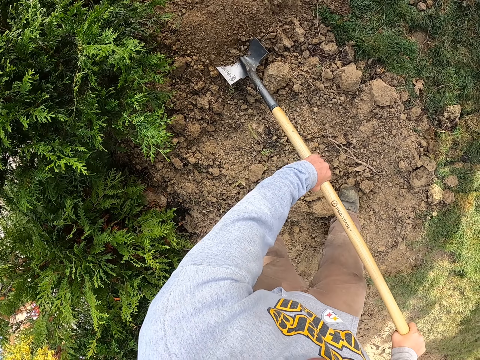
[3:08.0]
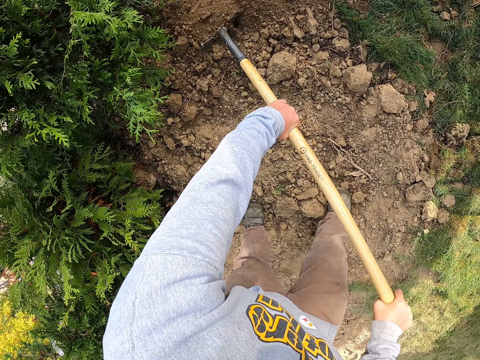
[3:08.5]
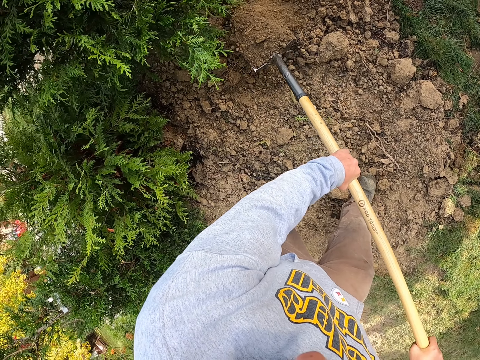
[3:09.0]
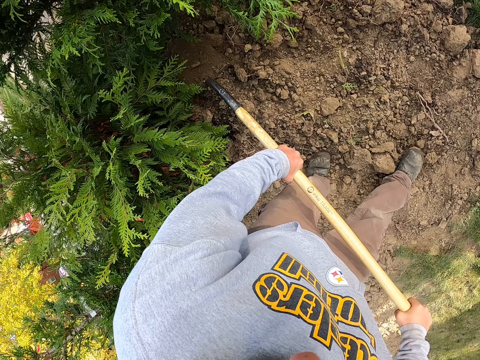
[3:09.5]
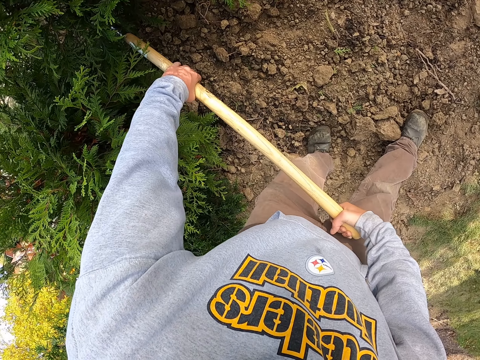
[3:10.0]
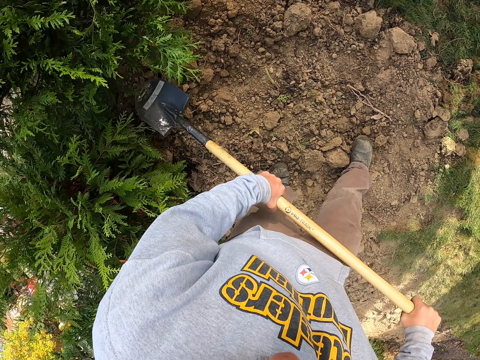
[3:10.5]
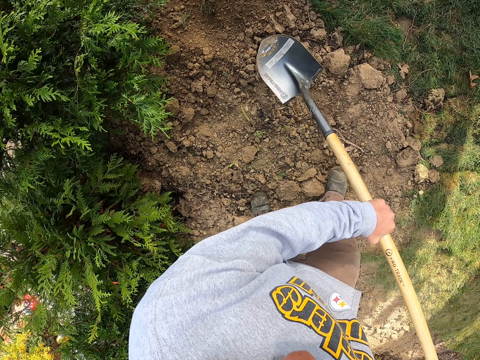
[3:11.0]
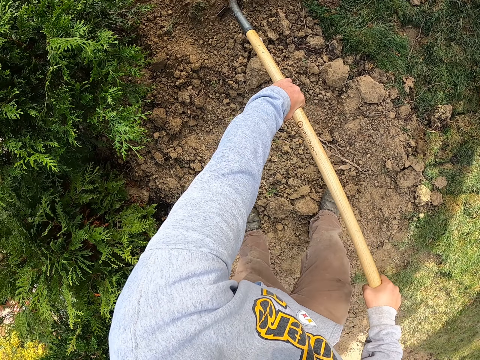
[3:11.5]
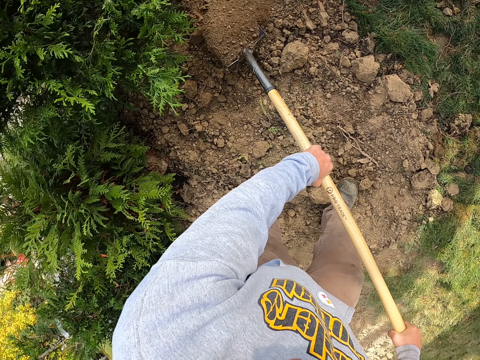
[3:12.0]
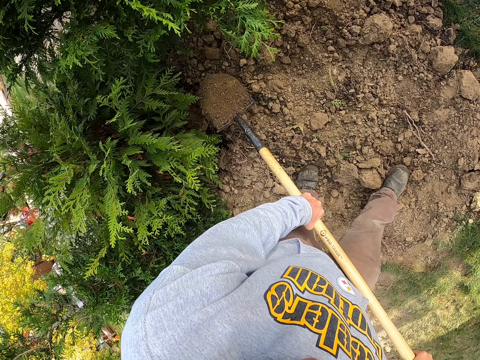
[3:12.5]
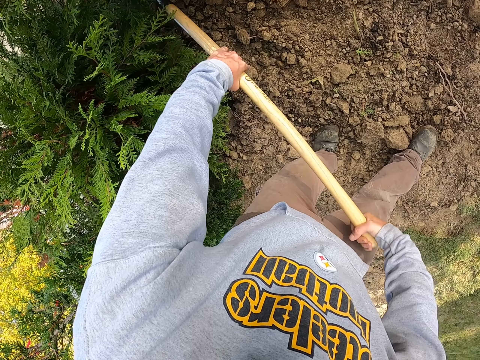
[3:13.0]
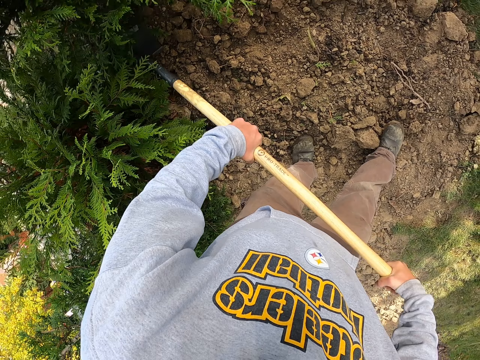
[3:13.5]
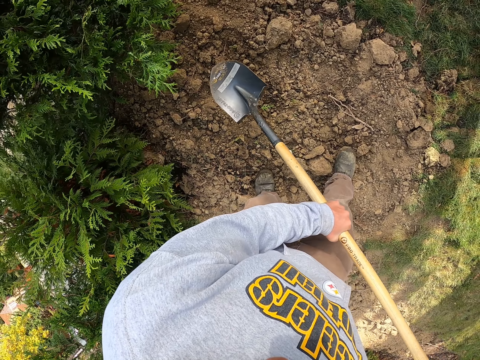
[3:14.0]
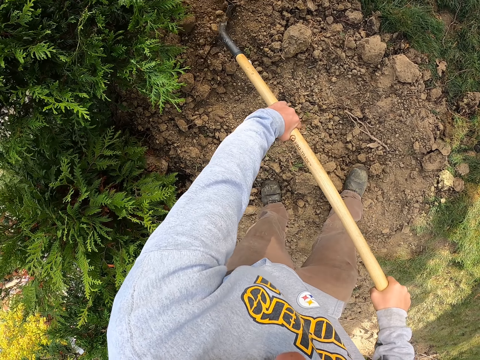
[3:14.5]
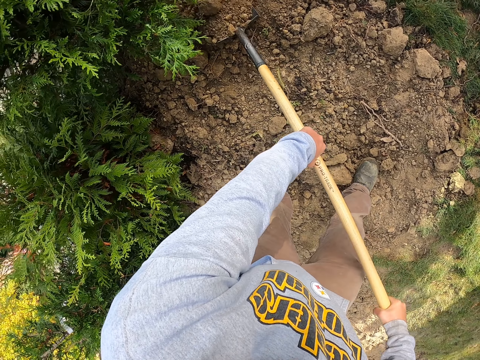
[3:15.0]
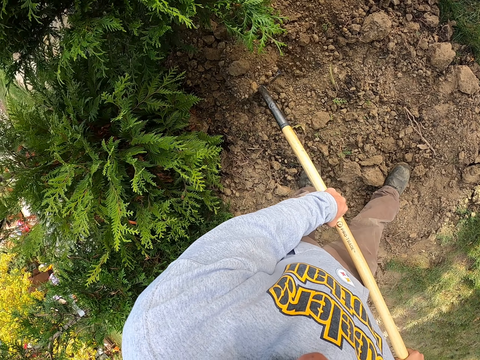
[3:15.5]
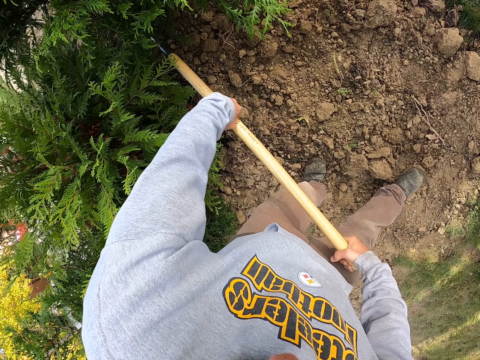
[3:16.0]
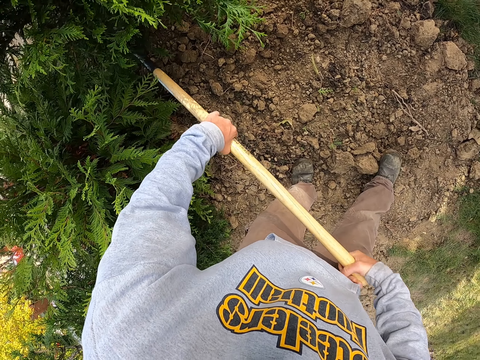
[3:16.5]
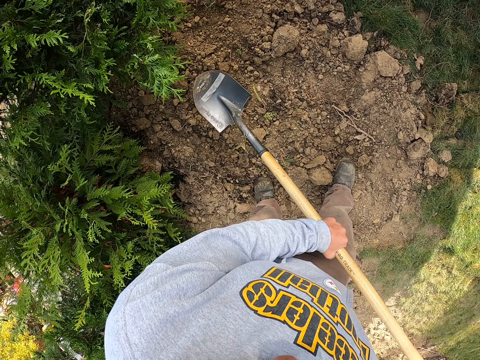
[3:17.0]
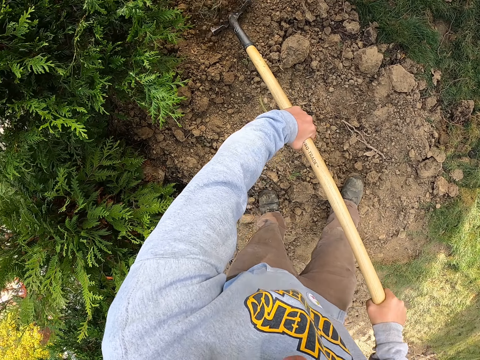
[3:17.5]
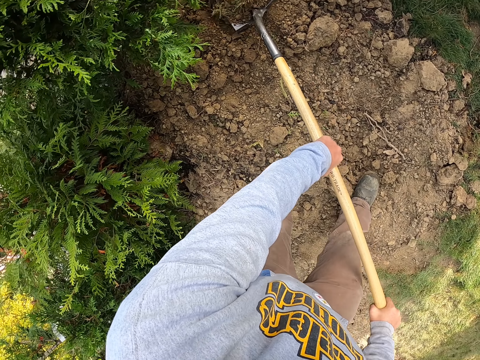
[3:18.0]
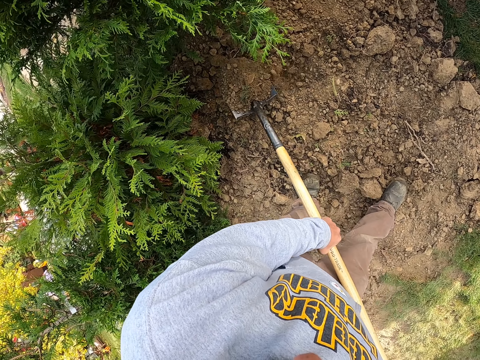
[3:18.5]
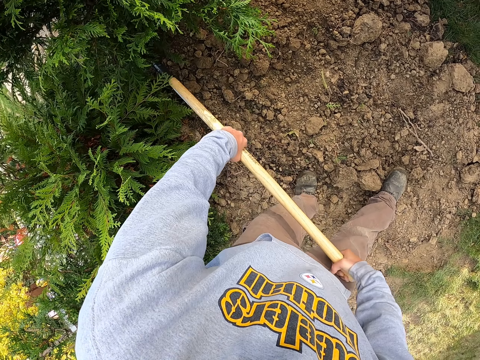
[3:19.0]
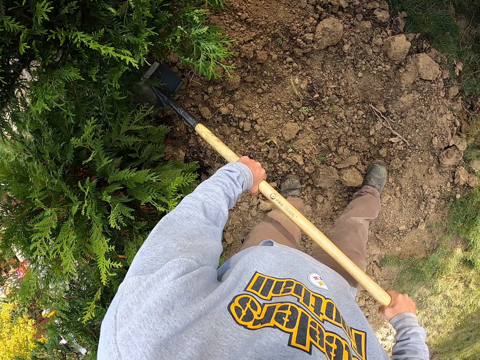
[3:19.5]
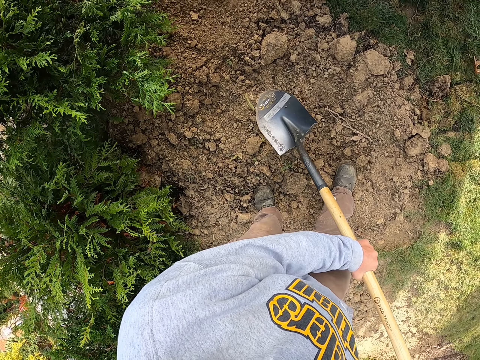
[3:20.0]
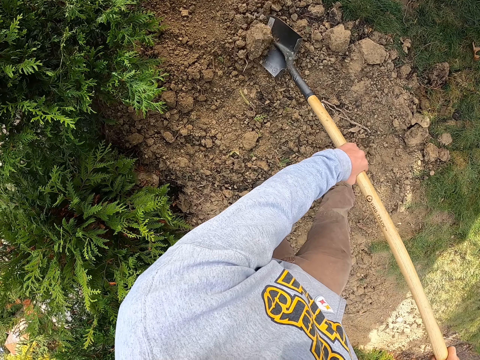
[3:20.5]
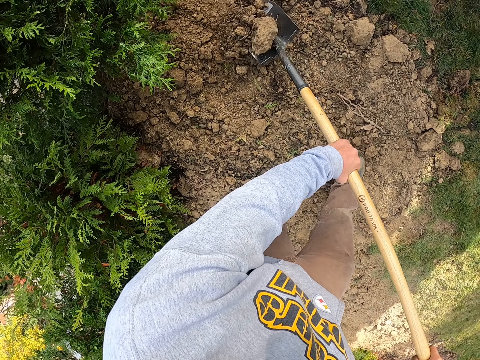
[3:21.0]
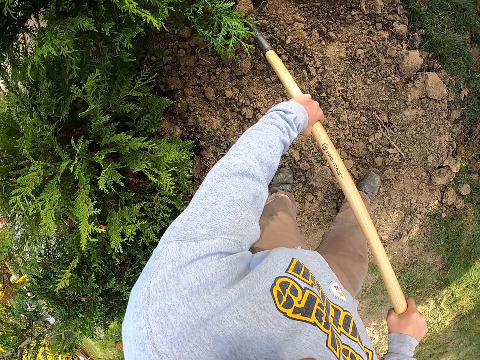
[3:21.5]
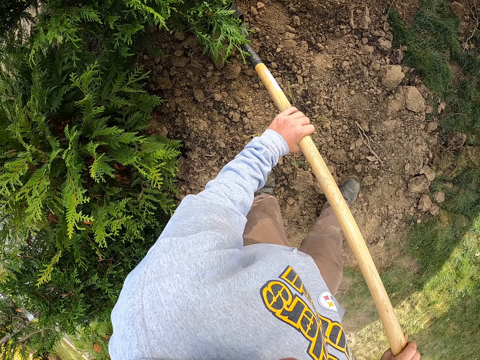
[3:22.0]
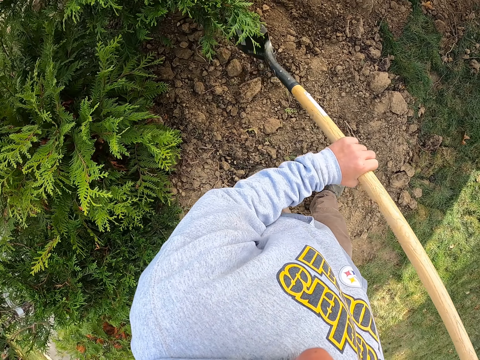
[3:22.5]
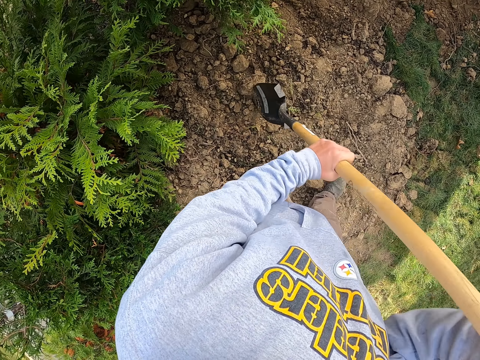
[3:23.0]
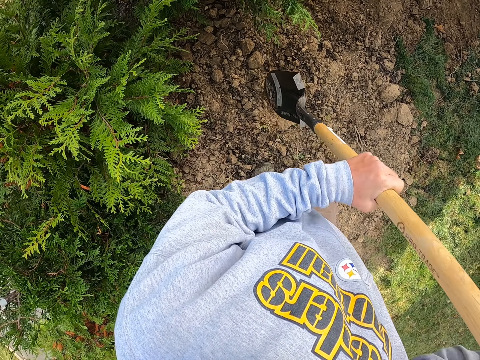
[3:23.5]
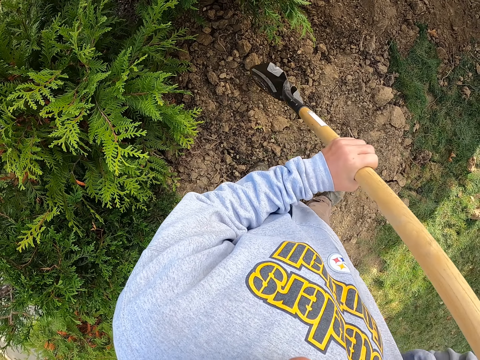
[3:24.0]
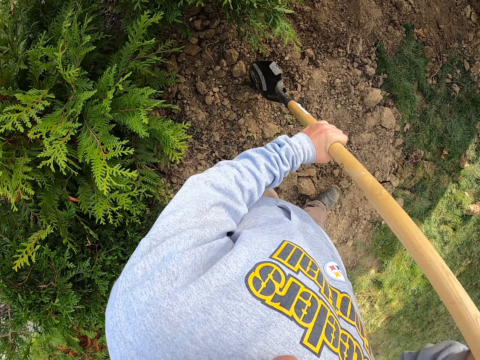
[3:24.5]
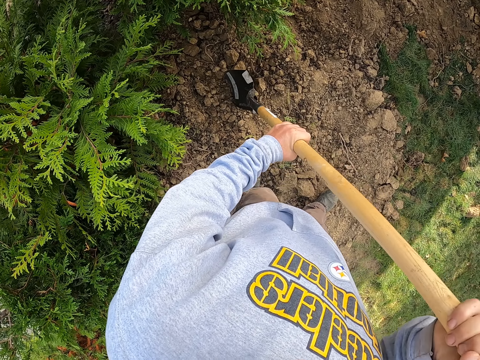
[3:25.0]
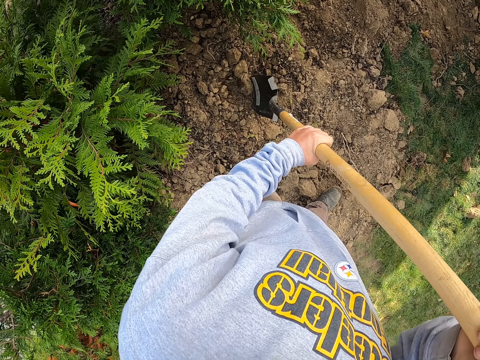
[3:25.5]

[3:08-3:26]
The camera wearer scoops soil with a spade. They throw soil with the spade. They scoop soil with the spade. They throw soil with the spade. They scoop soil with the spade. They throw soil with the spade. They scoop soil with the spade. They throw soil with the spade. They scoop soil with the spade. They hit soil with the spade.

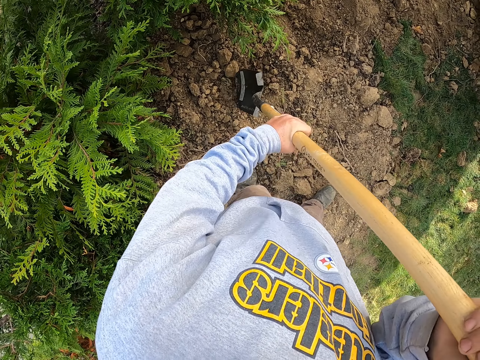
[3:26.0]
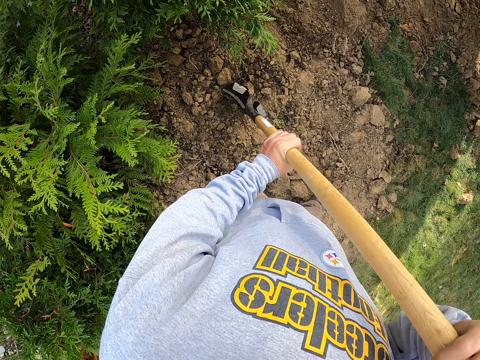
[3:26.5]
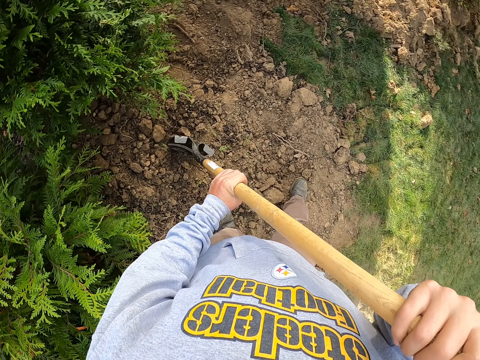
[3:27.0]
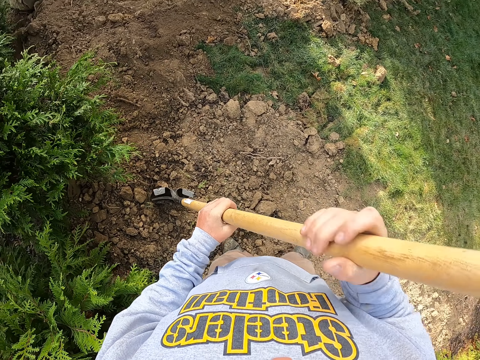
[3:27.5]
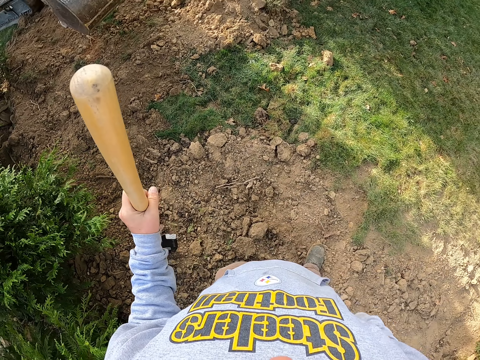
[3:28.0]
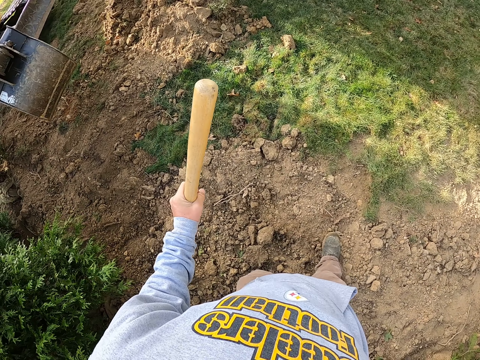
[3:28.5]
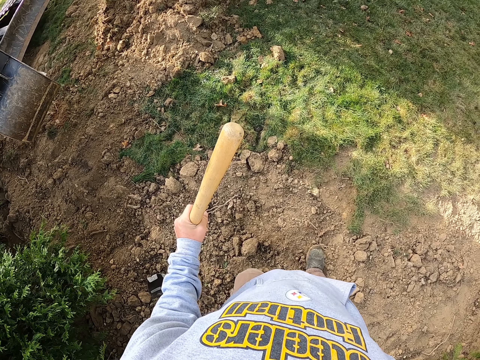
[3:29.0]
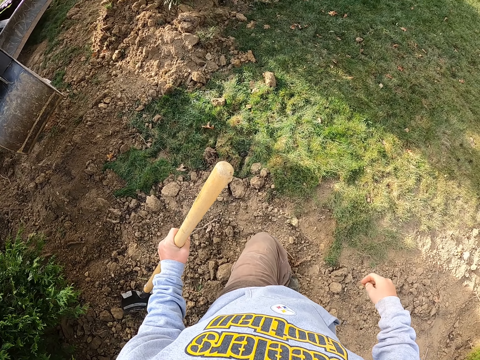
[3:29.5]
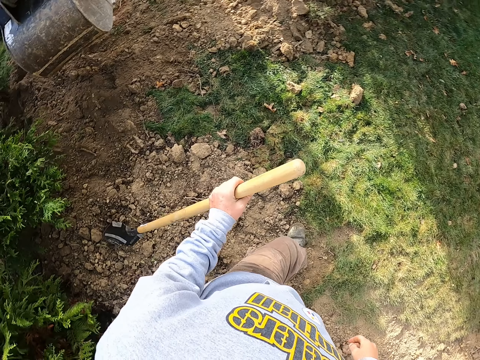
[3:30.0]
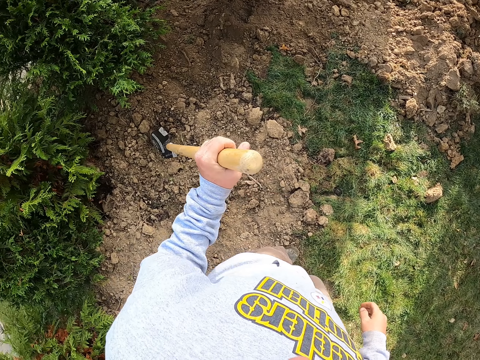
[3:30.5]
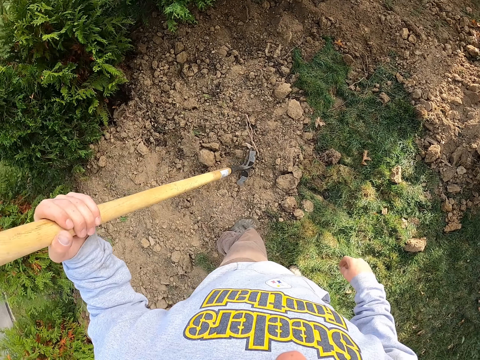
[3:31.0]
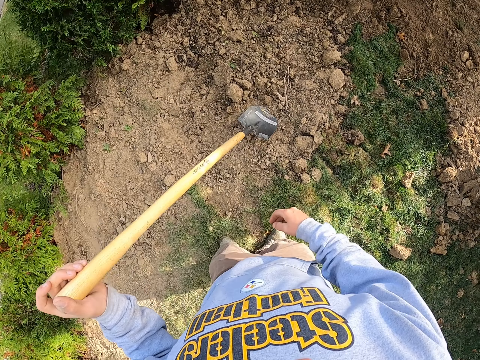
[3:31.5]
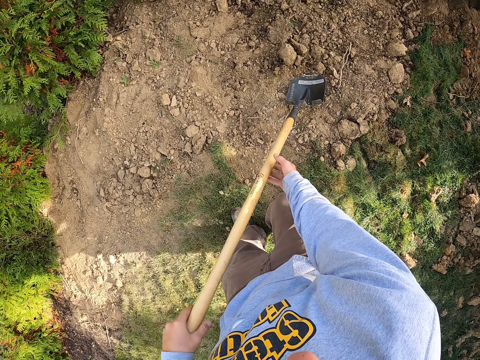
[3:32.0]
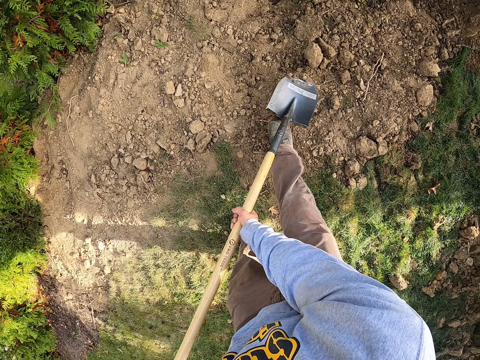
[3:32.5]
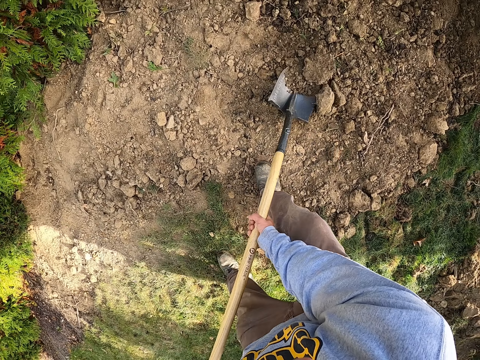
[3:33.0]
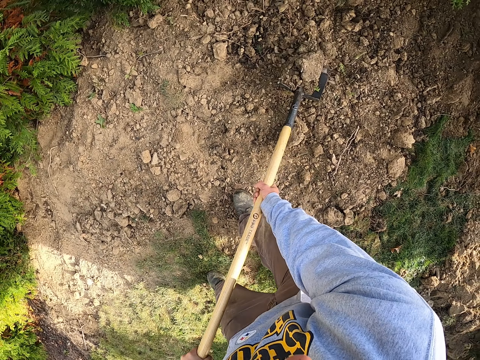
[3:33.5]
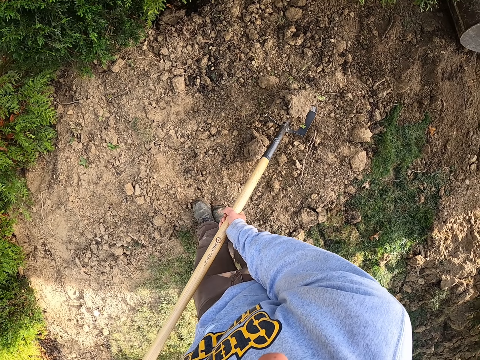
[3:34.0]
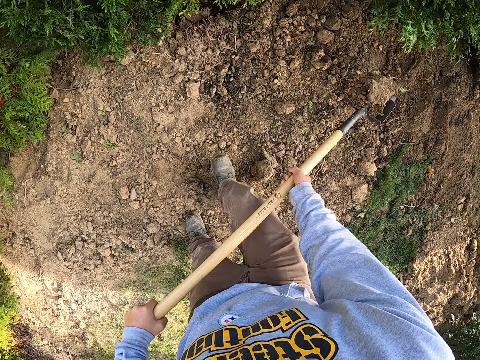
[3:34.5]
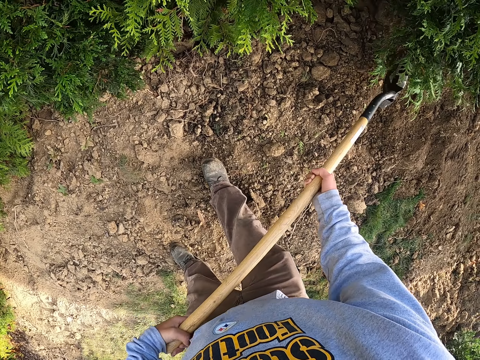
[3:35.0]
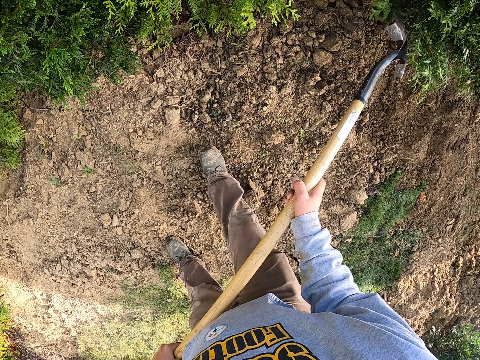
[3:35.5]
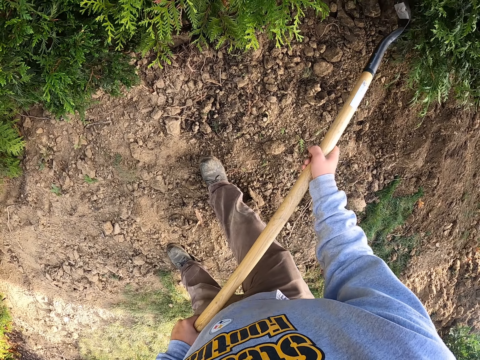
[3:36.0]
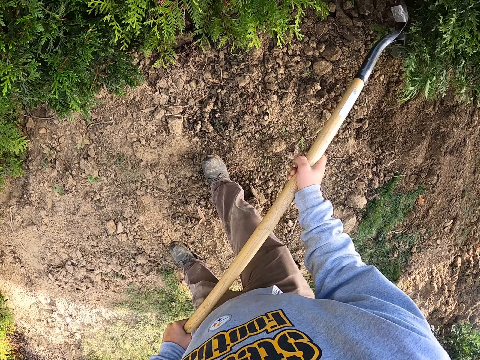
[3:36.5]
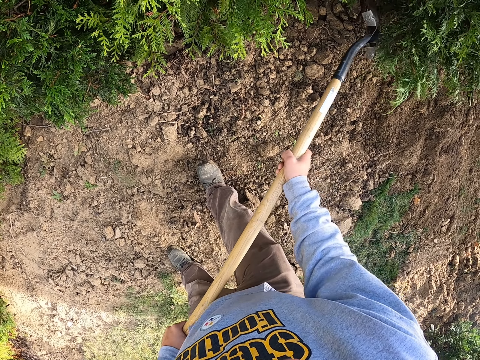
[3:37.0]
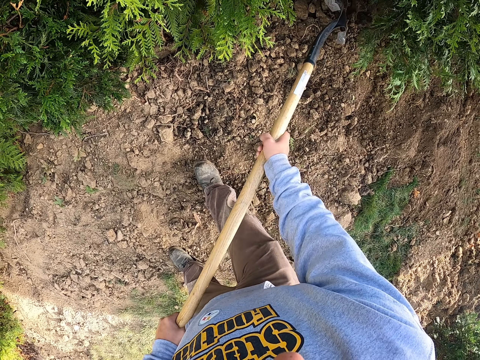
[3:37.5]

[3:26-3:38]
The camera wearer holds the spade with the left hand. They look around the compound. They move on the soil. They hold the spade with both hands. They scoop soil with the spade. They dig the ground with the spade. They throw soil under a tree. They hit the soil with the spade.
